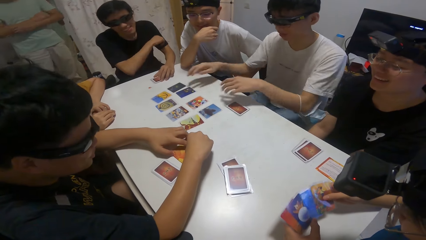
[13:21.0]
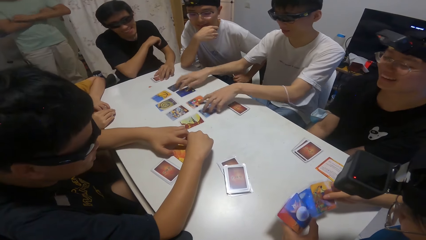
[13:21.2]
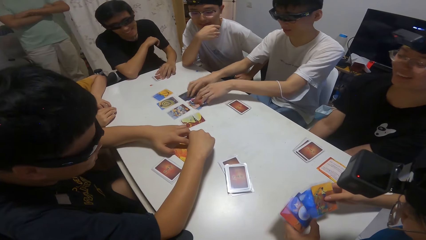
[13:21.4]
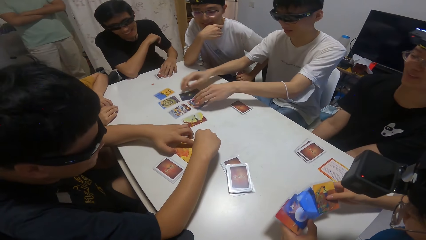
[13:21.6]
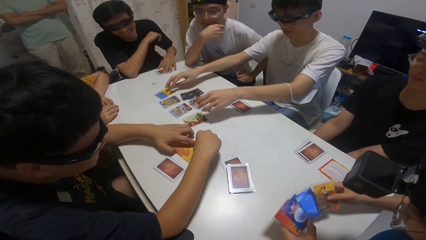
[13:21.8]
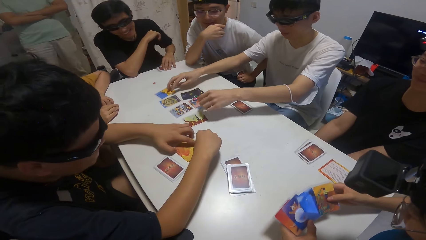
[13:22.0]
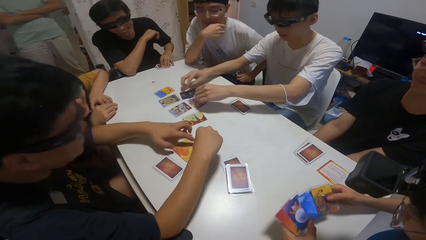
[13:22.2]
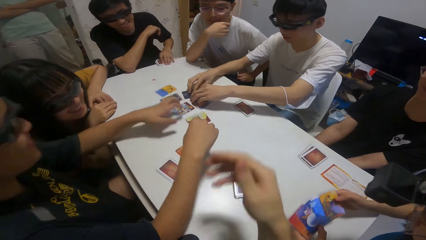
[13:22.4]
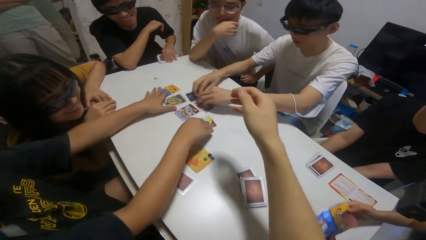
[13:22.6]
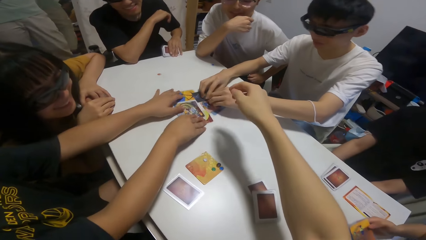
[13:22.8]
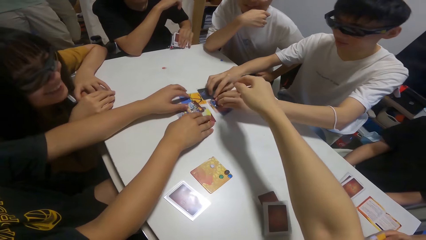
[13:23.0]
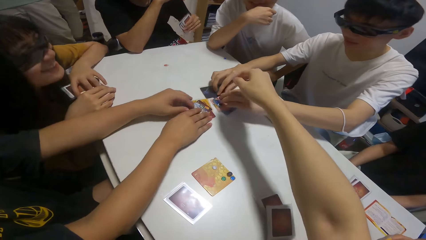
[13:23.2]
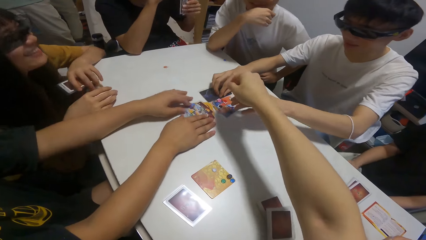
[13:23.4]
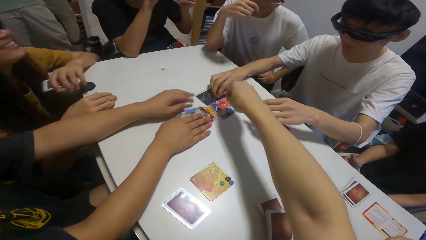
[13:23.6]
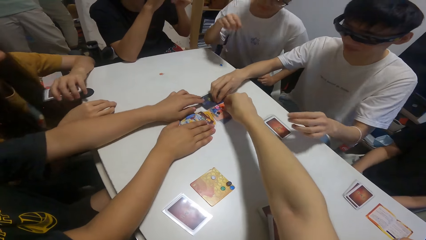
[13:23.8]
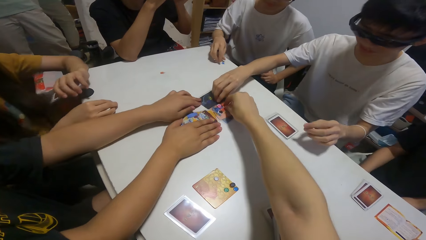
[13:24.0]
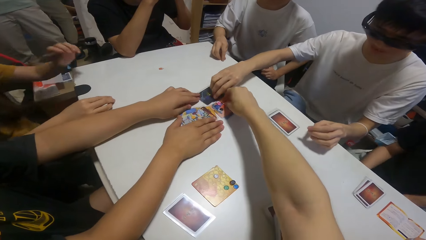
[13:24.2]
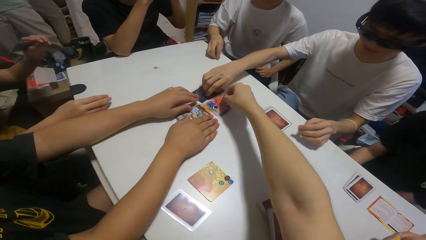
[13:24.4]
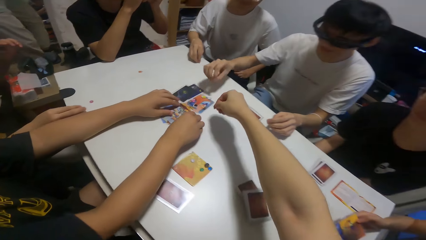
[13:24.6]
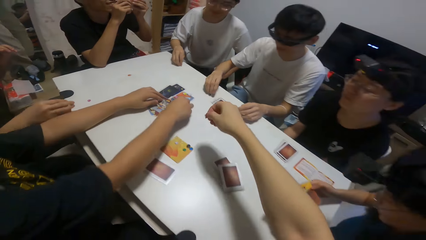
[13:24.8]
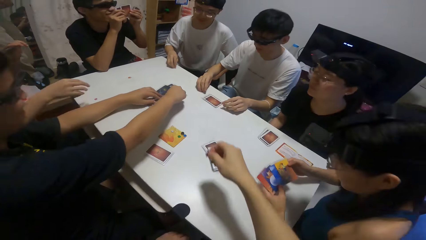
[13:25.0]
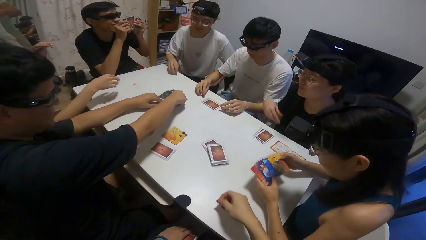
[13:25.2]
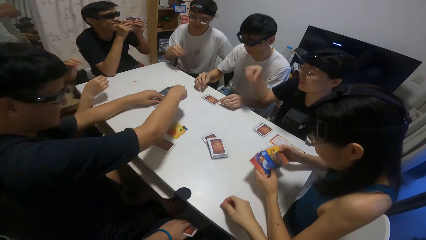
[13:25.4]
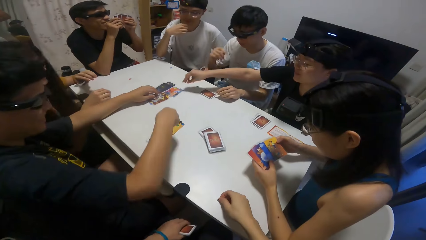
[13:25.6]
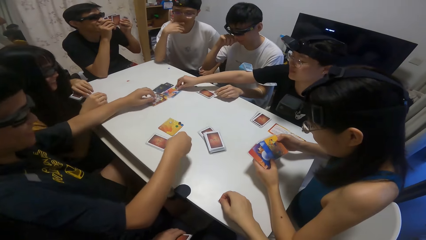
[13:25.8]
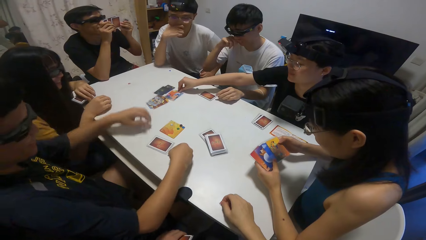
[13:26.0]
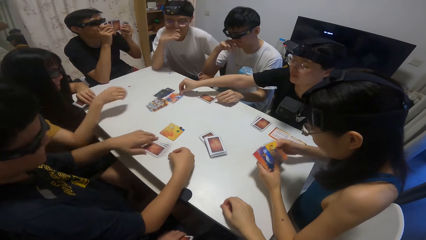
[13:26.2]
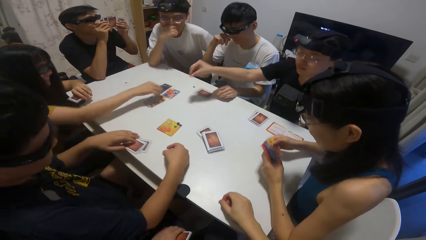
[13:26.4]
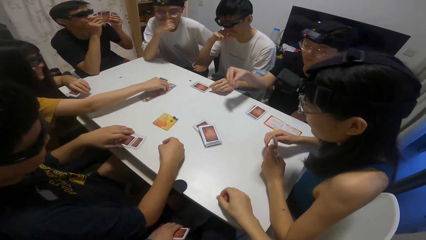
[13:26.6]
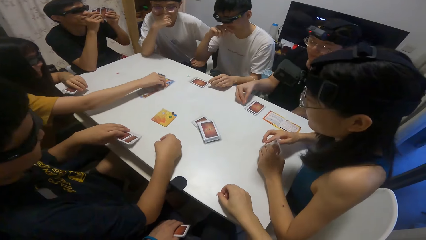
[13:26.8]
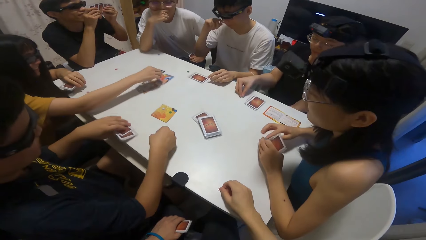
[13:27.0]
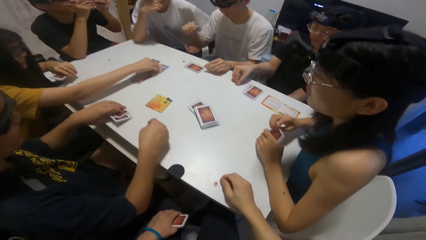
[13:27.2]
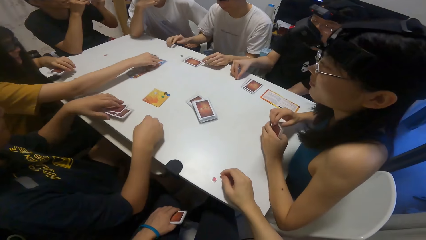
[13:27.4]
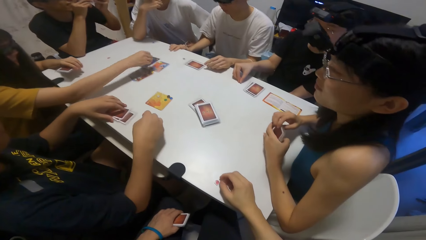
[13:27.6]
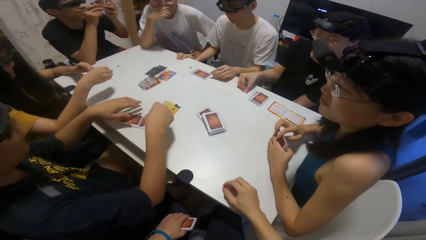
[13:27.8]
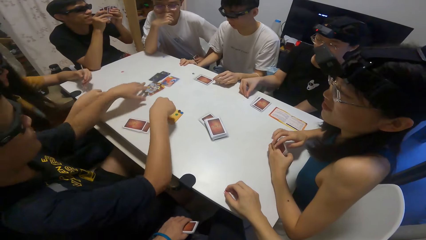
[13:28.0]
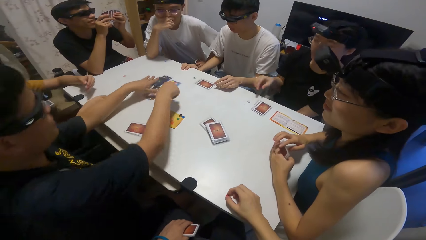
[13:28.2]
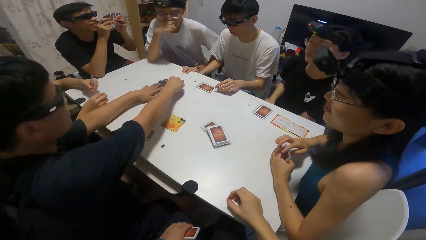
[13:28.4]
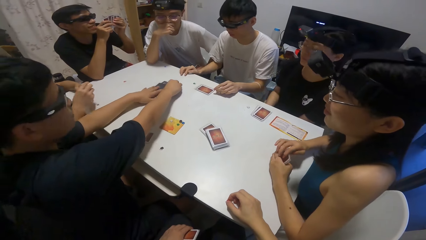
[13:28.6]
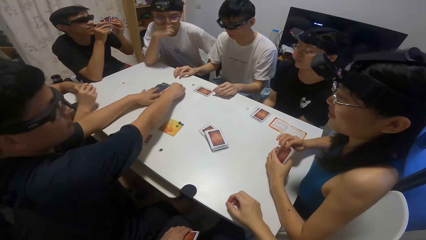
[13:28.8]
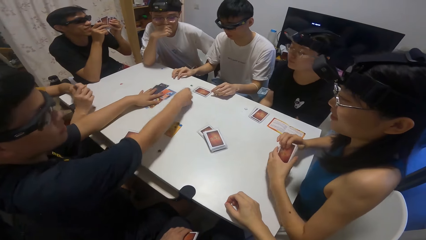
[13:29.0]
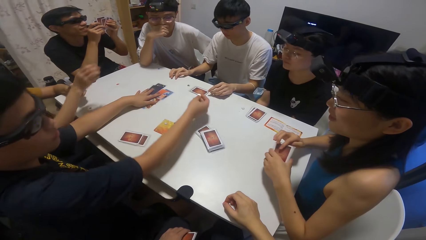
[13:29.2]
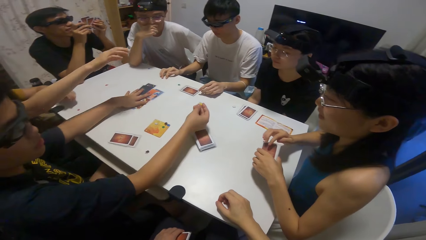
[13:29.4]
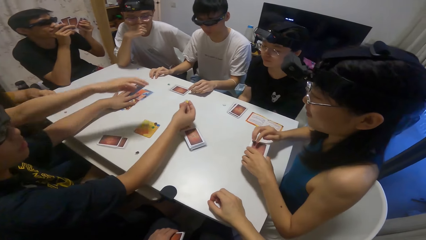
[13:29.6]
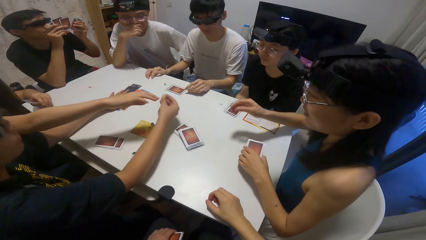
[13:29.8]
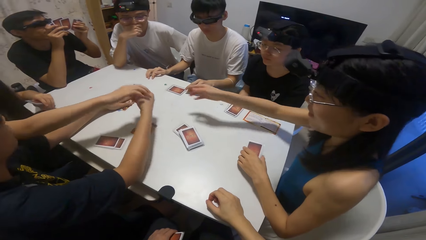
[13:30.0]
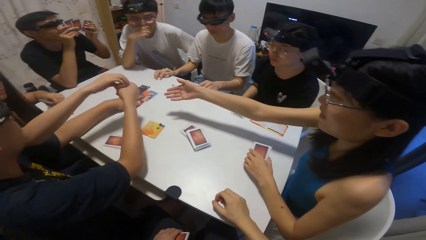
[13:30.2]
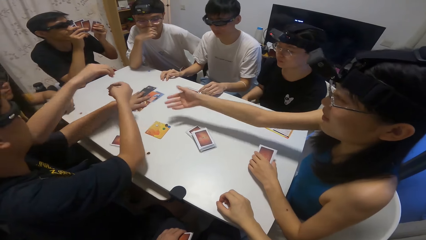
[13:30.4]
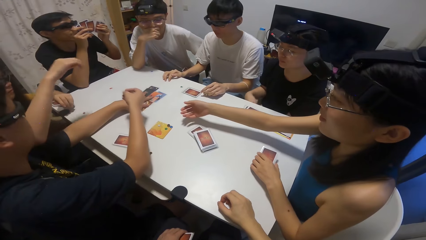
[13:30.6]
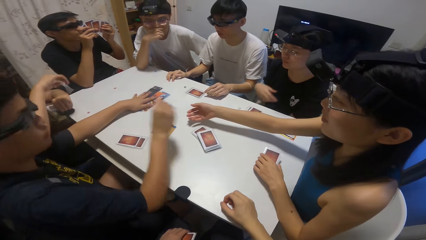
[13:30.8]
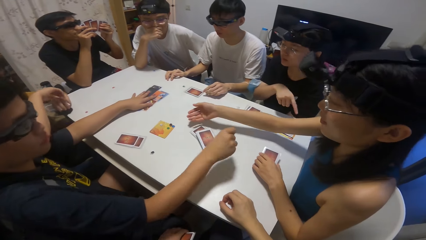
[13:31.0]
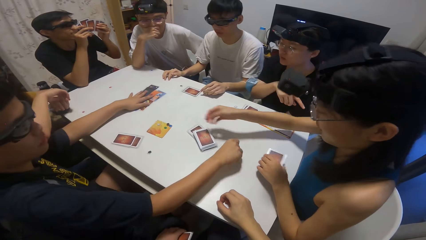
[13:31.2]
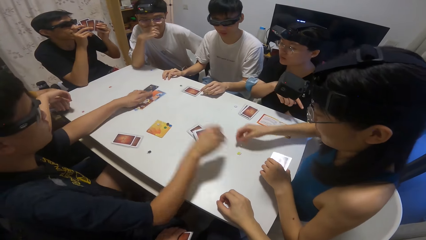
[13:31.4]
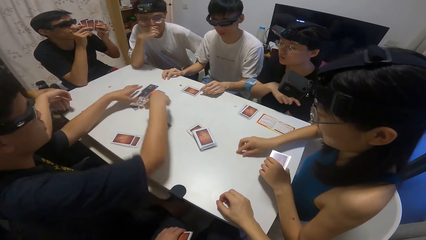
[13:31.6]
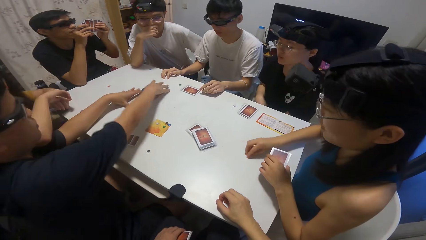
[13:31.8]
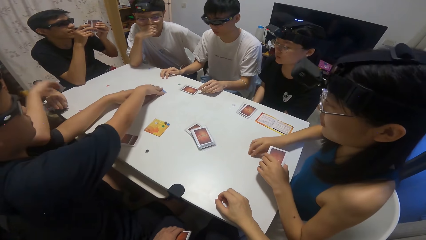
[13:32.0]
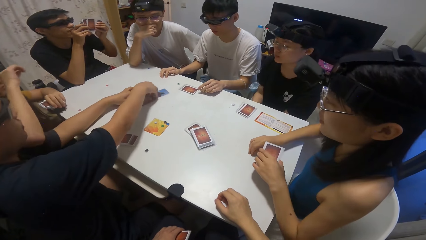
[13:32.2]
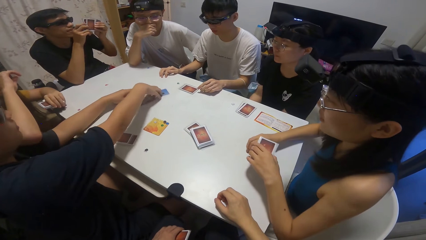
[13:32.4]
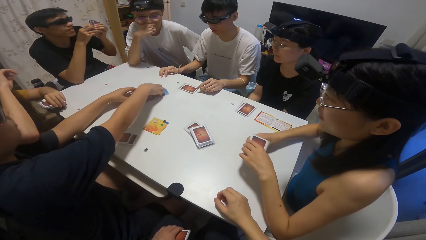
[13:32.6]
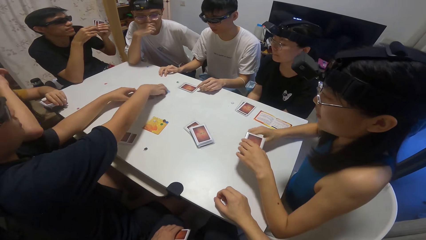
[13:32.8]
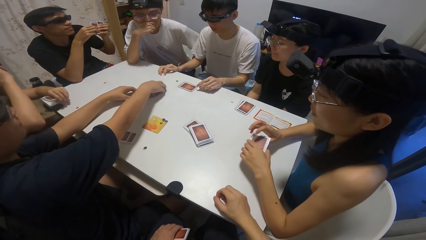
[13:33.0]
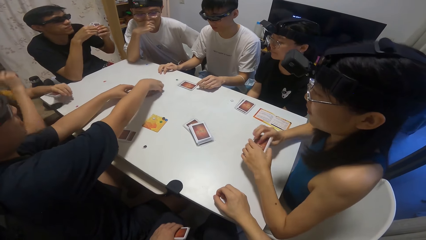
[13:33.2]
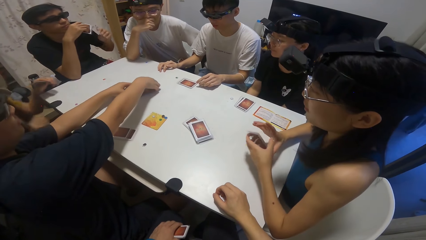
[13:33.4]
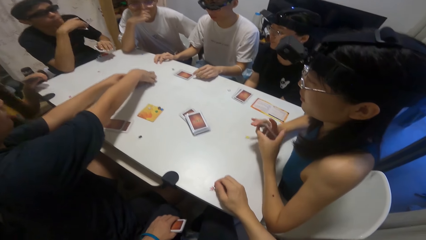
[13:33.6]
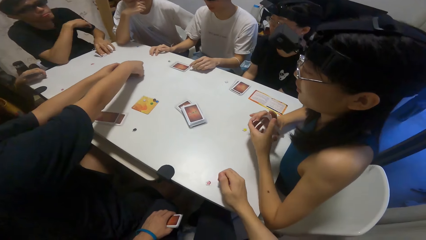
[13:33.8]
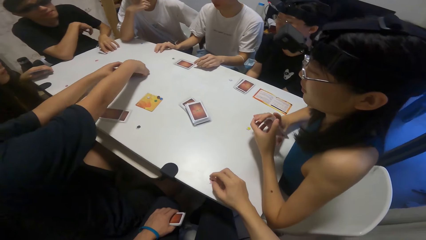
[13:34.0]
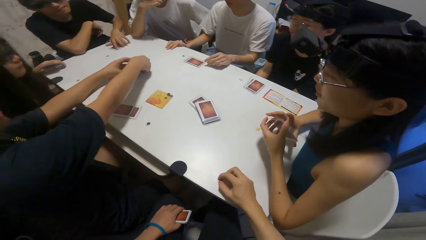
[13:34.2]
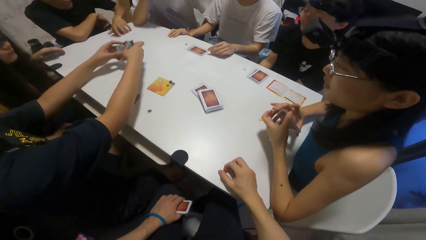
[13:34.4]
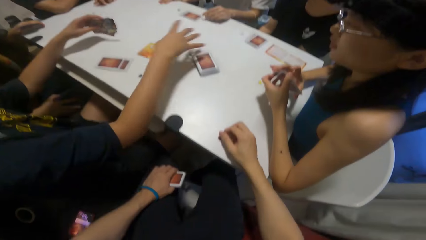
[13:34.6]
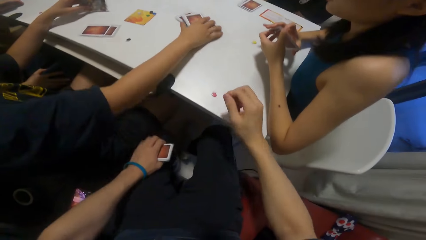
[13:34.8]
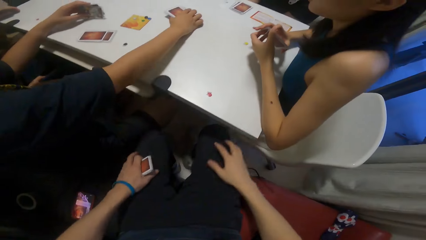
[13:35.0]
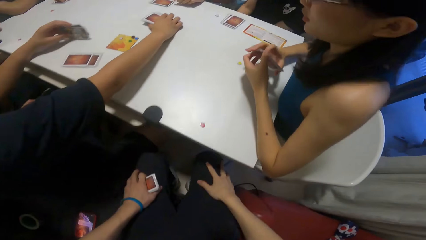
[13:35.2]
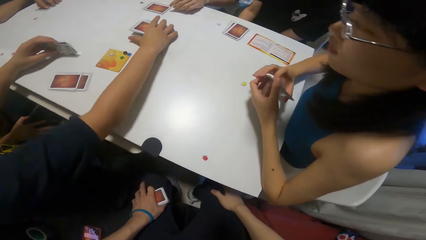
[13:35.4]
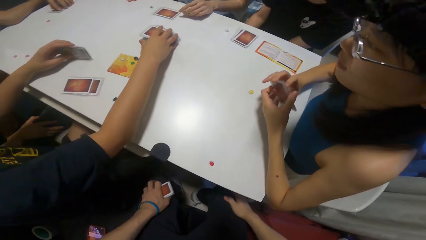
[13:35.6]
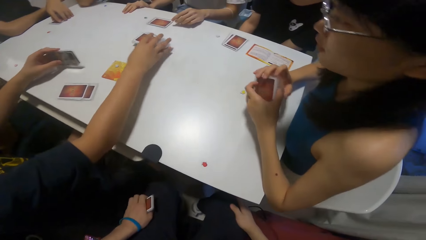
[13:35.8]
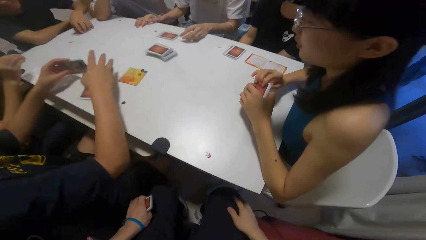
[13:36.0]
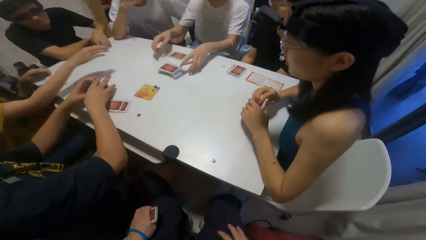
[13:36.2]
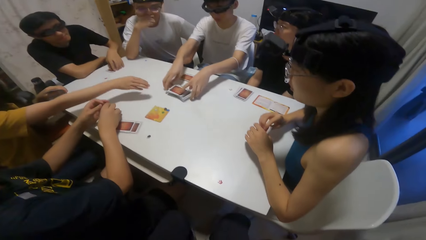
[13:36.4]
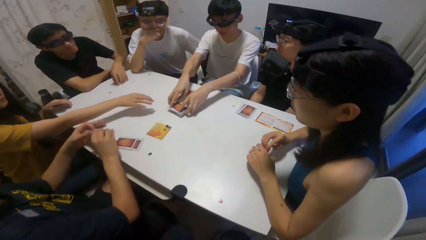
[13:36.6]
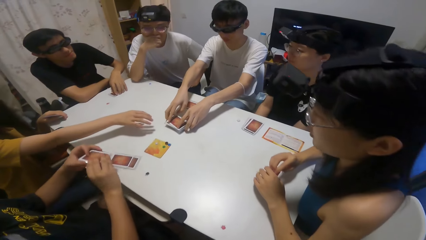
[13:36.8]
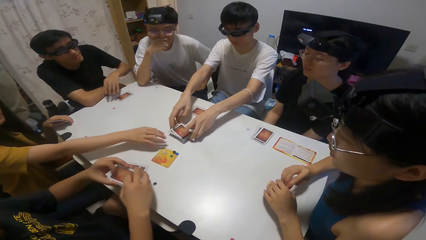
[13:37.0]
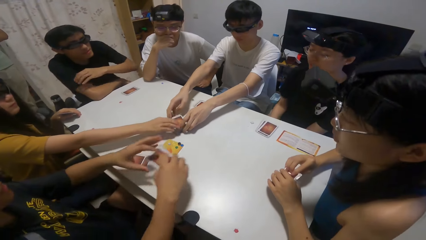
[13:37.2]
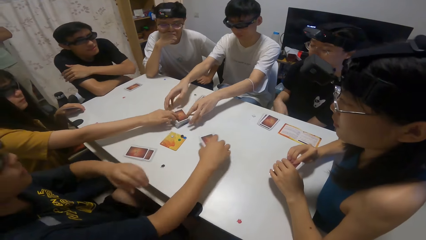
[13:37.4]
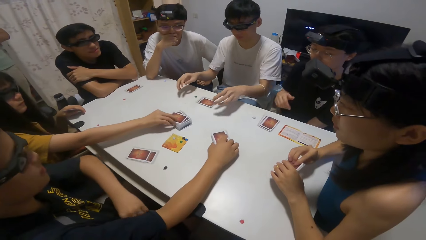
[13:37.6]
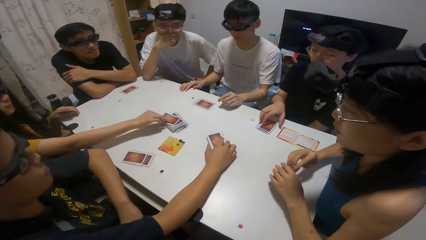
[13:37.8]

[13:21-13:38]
The boy moves some cards on the table with both hands. A person shuffles the card. Another boy moves some cards on the table with both hands. The camera wearer picks a sticker on the table with her right hand. The first boy picks a sticker on the table with his right hand. The other boy picks a sticker on the table with his right hand. A girl picks a sticker on the table with her right hand. Another girl picks a sticker on the table with her right hand. Another person grabs a card. The other boy picks a sticker on the table with his right hand. The other boy drops a sticker on the table. A third girl picks the sticker on the table with her right hand. The other boy packs the cards on the table with both hands and moves some cards on the table with his right hand. The first boy moves some cards on the table with his right hand.
